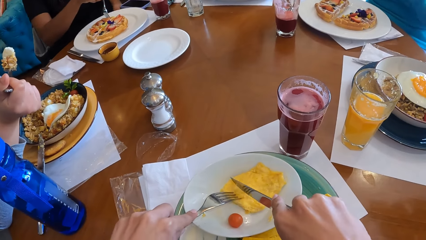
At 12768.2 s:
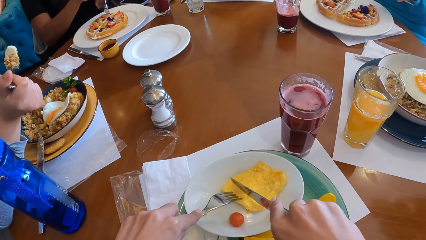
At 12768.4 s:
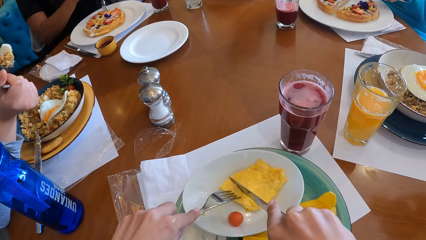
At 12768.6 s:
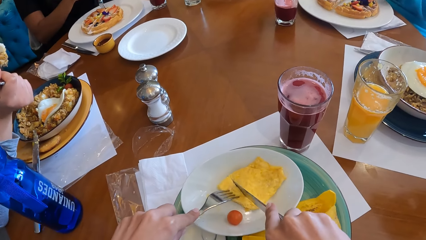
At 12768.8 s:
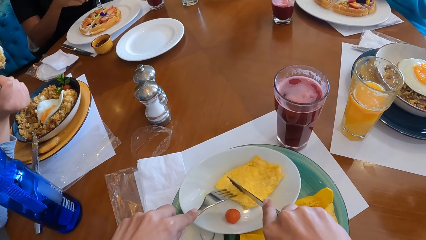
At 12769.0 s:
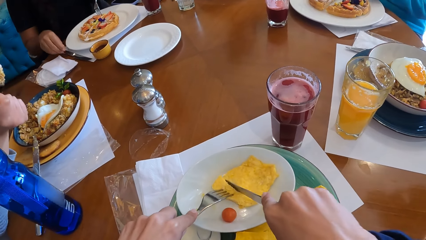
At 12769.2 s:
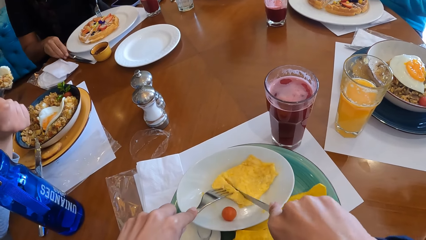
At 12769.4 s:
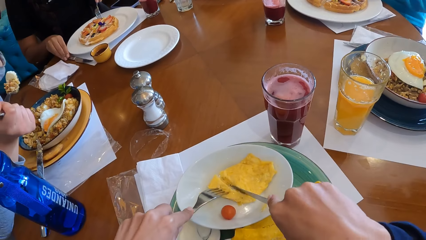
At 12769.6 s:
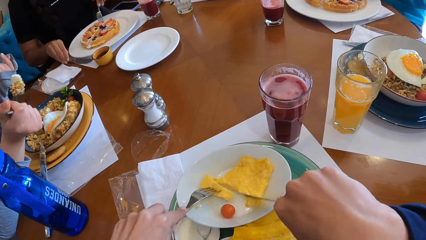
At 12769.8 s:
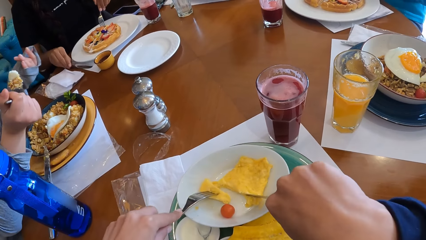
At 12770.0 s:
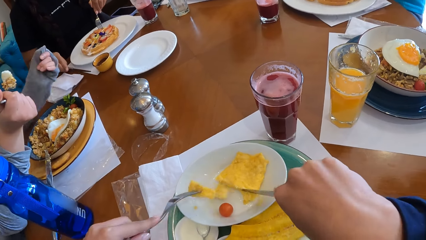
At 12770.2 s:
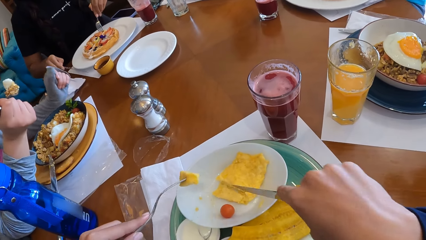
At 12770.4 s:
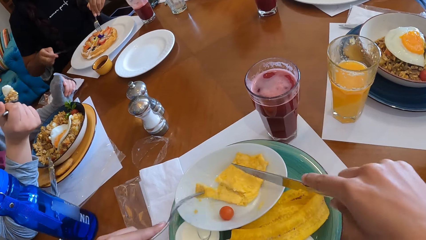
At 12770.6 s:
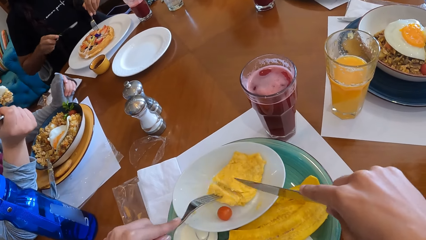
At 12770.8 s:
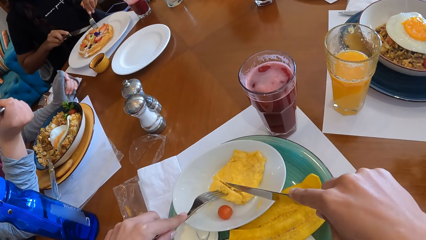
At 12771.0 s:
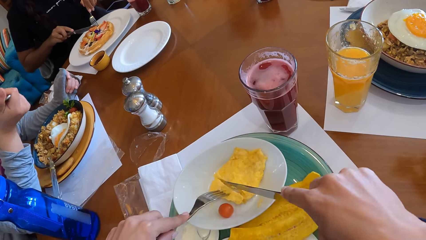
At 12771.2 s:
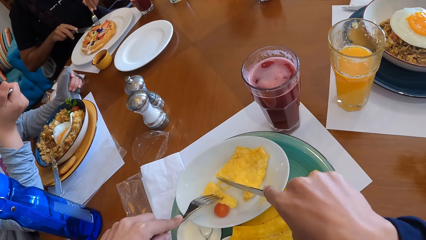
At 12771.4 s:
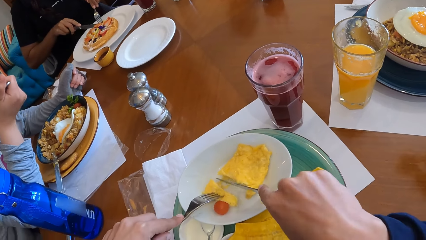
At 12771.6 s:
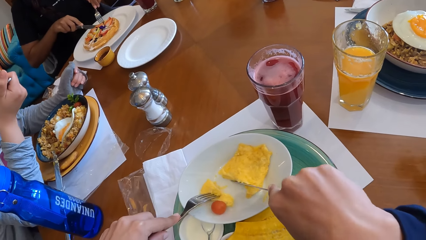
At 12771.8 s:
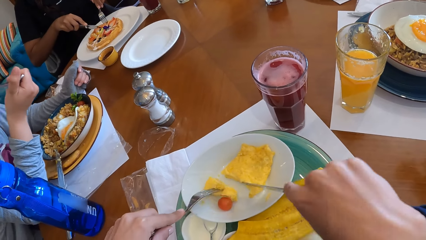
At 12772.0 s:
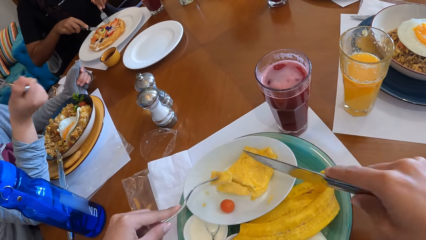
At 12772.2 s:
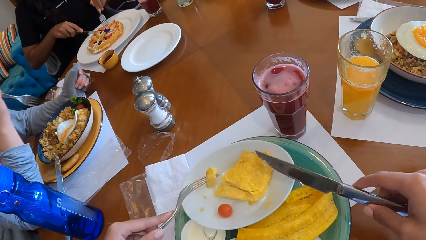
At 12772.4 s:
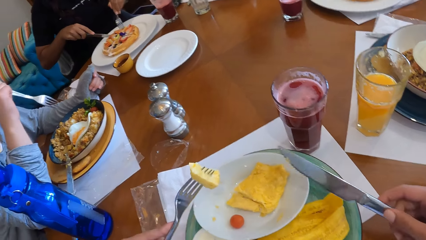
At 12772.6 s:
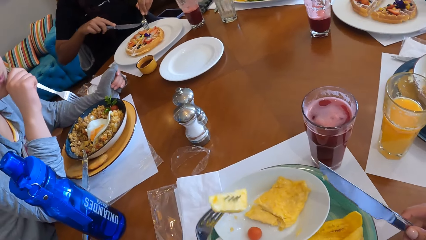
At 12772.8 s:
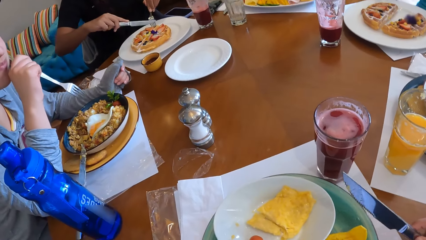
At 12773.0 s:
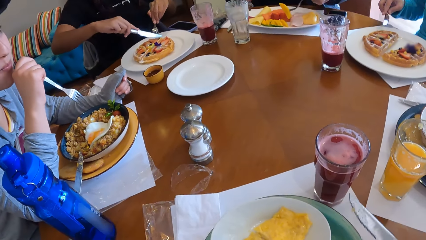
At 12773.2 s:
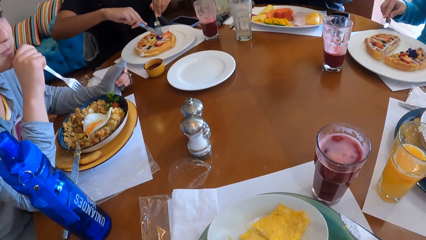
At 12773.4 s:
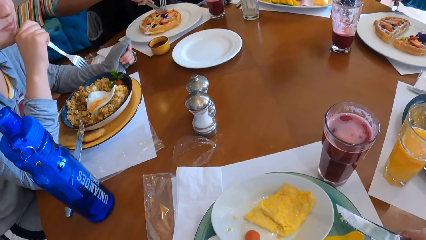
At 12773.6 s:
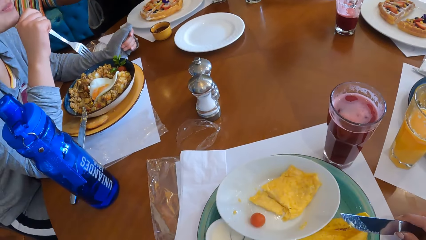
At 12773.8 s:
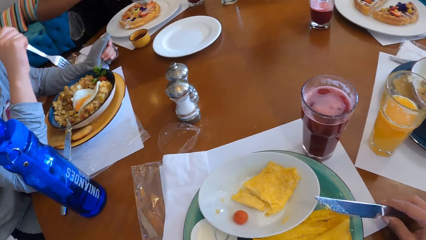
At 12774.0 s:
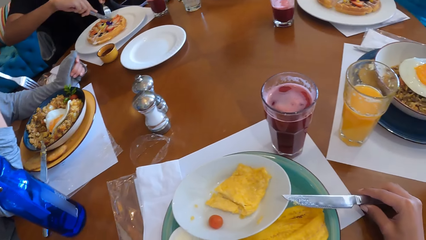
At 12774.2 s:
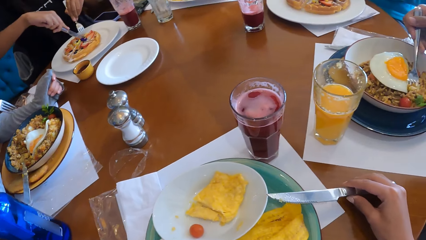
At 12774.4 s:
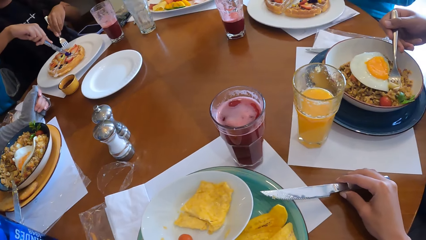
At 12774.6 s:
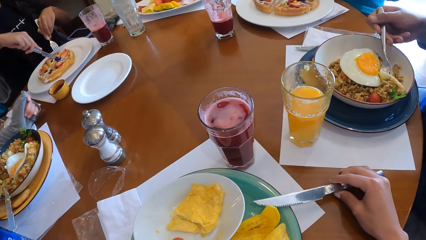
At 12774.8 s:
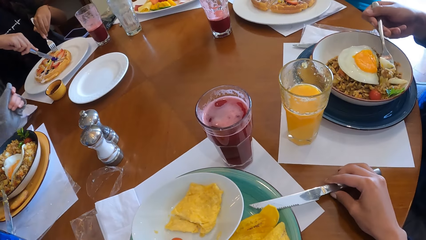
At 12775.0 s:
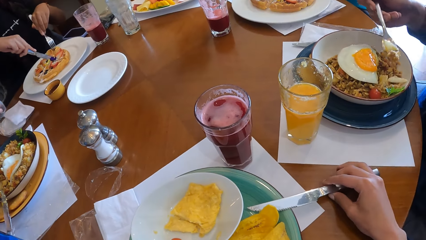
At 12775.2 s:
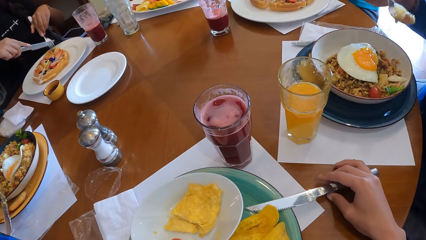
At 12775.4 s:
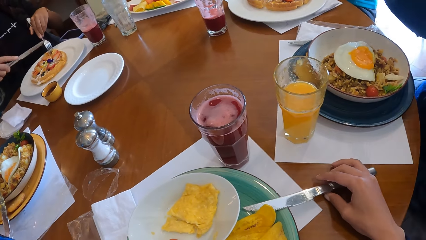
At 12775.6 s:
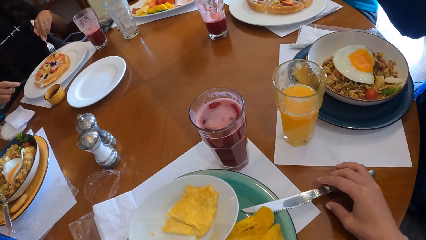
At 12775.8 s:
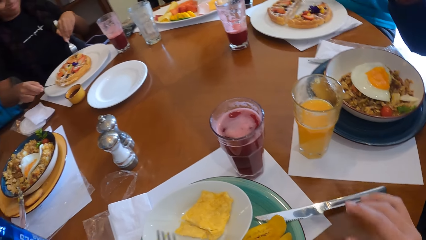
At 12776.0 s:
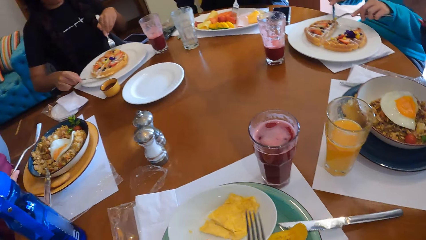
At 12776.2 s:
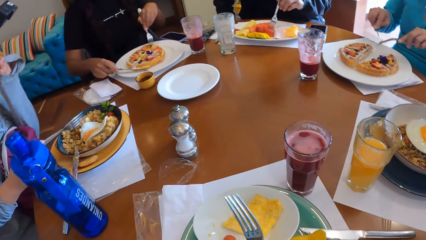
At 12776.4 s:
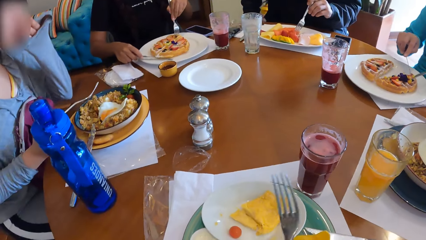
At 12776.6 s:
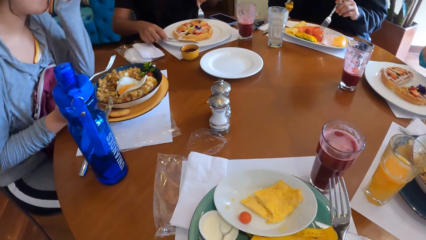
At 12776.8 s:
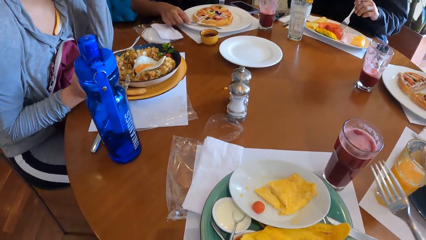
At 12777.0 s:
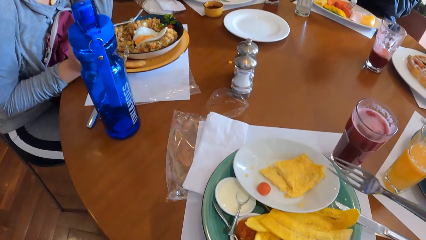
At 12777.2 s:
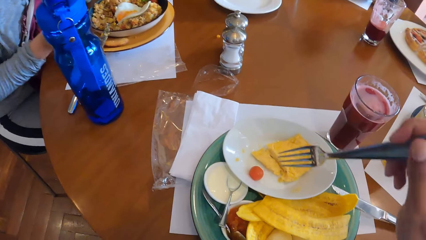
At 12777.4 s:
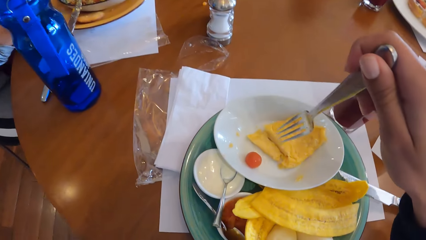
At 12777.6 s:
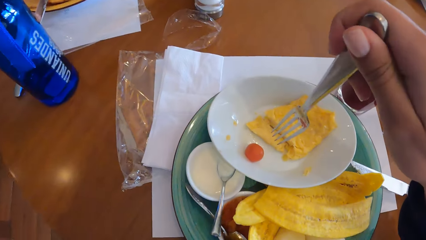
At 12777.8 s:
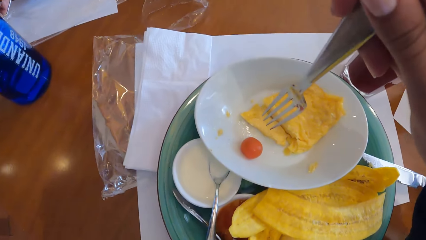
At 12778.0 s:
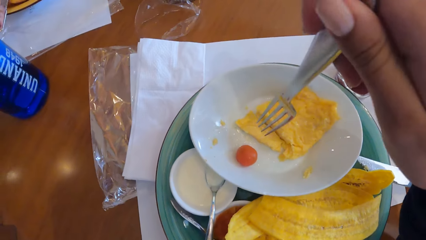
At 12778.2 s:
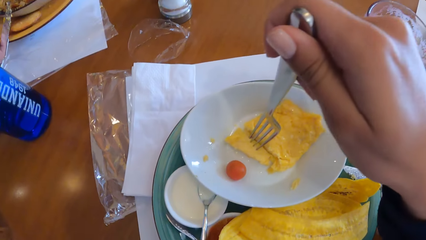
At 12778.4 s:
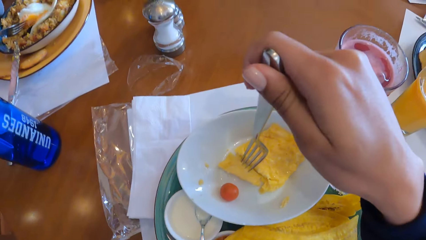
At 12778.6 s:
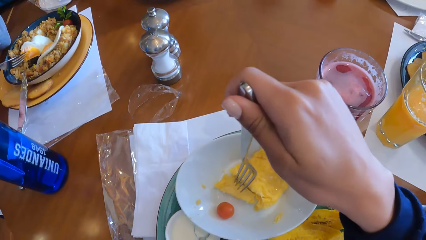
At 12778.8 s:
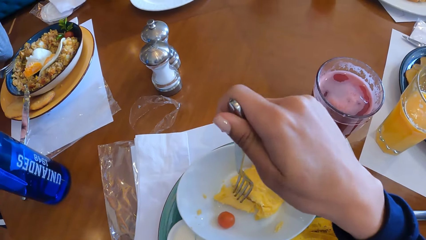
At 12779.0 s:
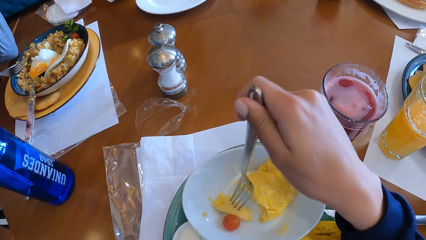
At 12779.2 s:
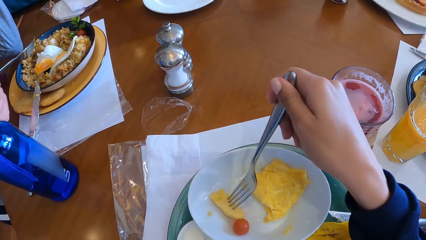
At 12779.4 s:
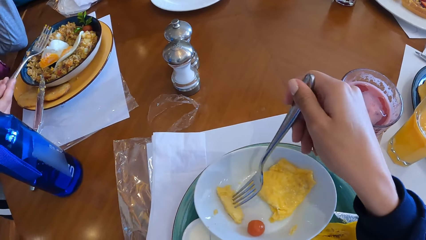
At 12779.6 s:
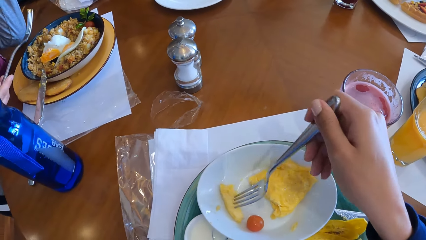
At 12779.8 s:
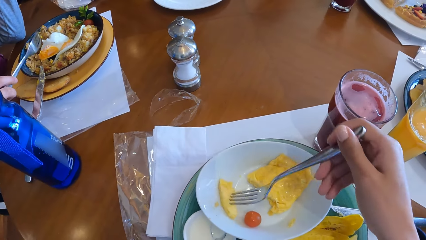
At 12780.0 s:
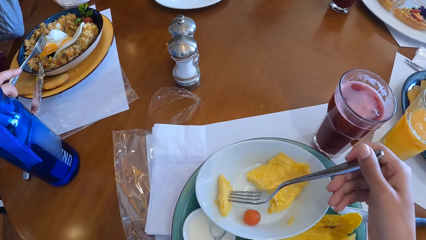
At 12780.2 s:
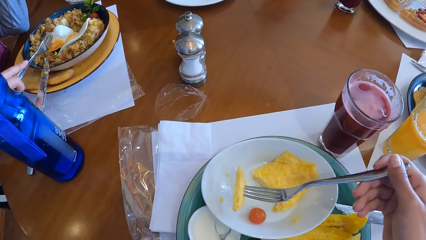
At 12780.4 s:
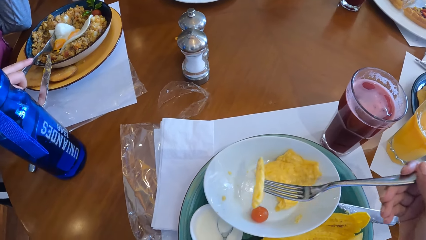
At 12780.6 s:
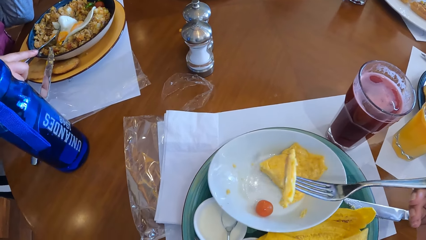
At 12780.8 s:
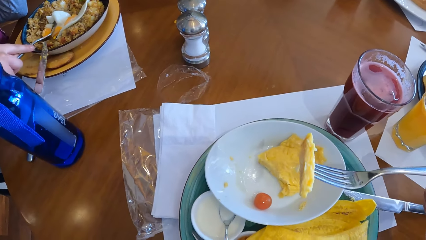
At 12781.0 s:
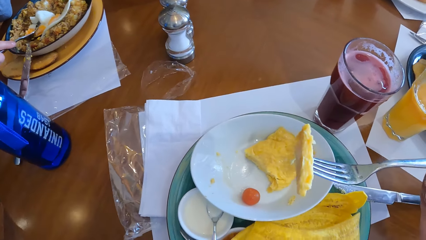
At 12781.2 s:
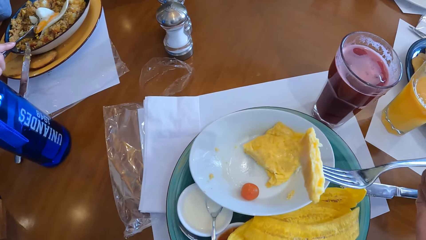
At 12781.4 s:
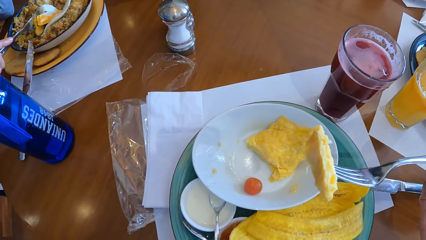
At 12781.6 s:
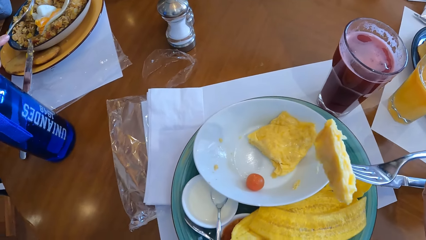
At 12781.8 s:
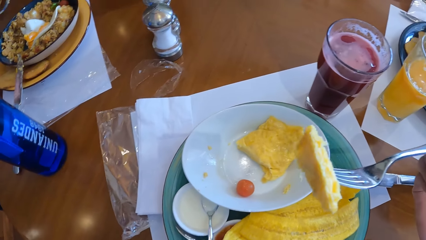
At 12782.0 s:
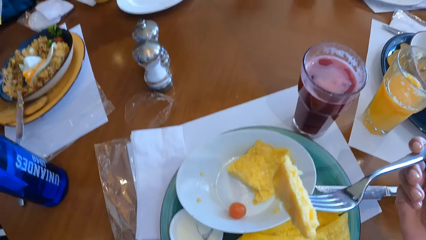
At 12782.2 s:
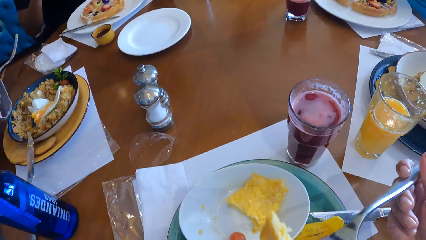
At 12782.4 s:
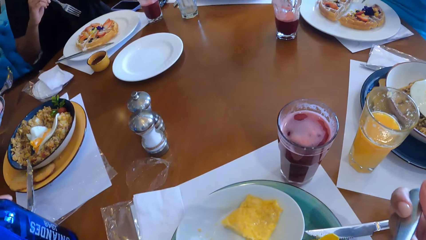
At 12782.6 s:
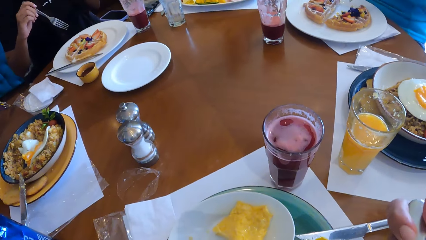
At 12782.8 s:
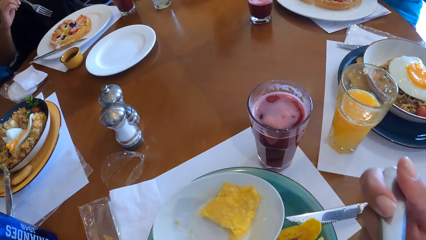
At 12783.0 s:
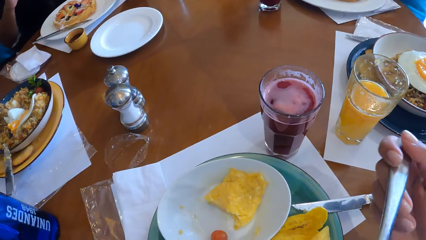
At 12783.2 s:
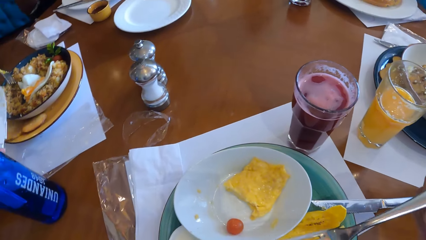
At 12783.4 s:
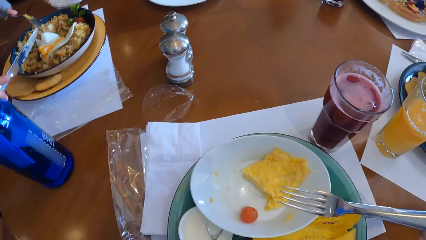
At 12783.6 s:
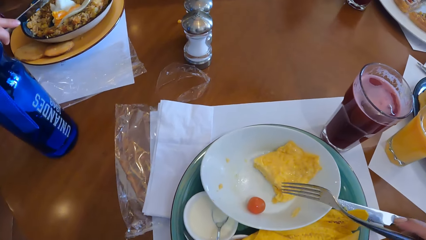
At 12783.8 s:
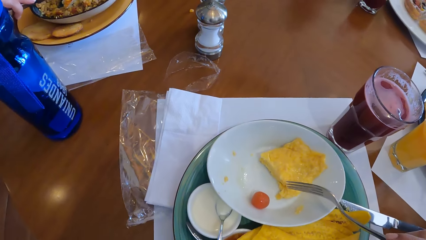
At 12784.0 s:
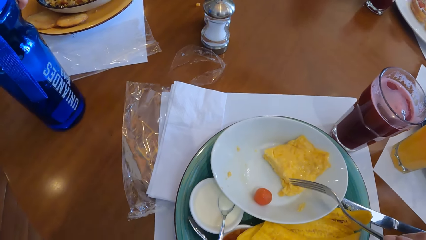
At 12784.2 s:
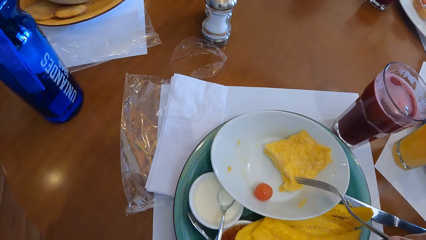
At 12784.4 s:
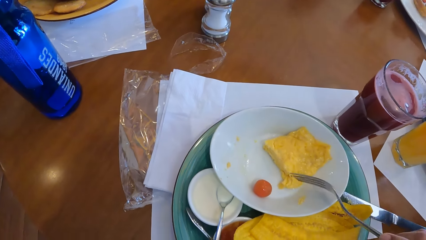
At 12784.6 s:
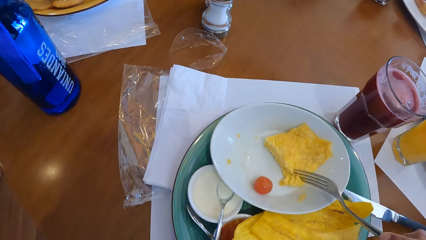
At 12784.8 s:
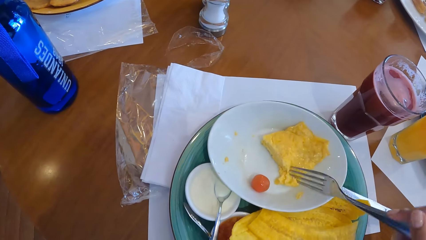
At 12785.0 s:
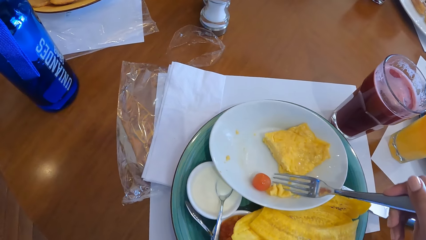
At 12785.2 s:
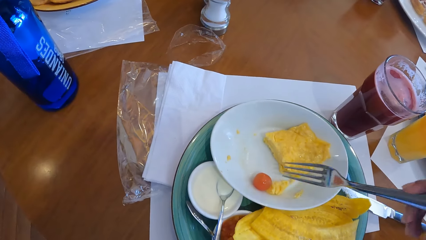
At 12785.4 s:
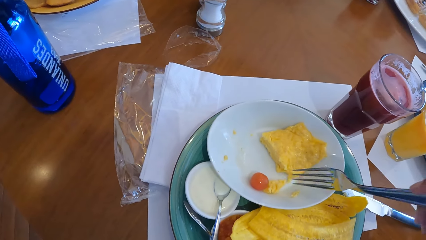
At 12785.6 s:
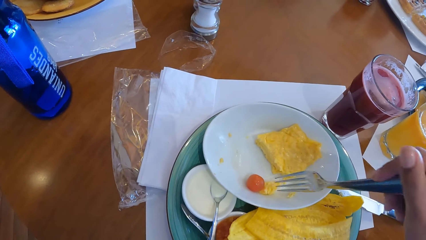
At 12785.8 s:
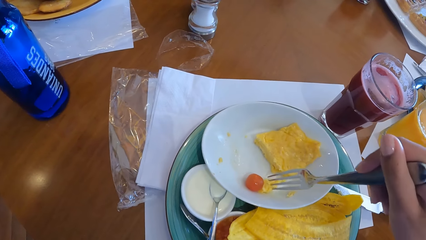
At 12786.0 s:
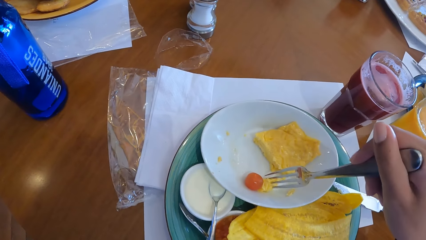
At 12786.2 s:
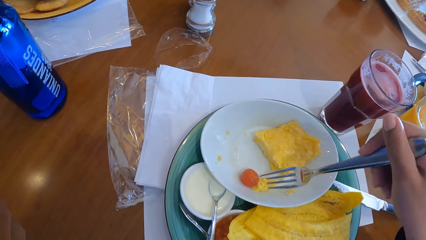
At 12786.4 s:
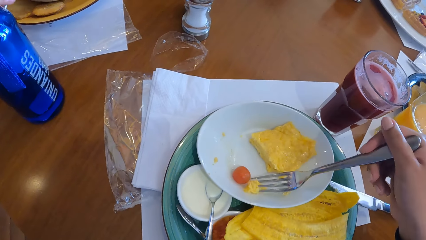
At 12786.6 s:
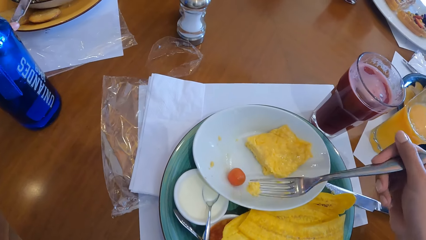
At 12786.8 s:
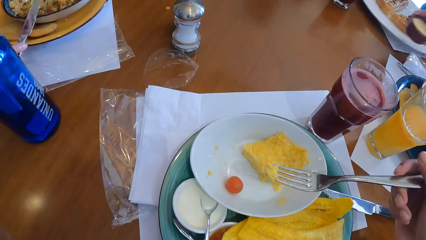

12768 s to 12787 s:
The camera wearer takes the egg in the plate on the table with the fork in his left hand. The woman cuts the waffle on the plate with the fork and knife in her hands. The camera wearer puts food in the mouth. He picks up an egg from the plate on the table with the fork in his right hand. He puts food in the mouth. He fetches food with the fork.
